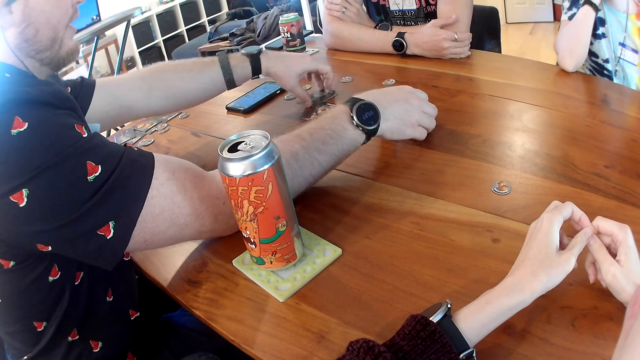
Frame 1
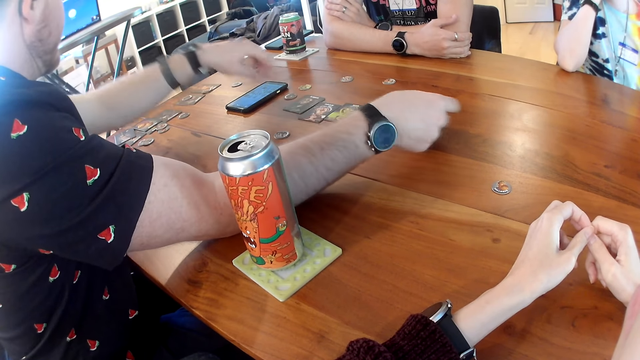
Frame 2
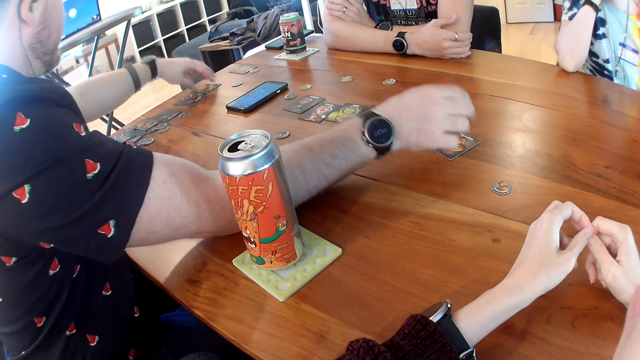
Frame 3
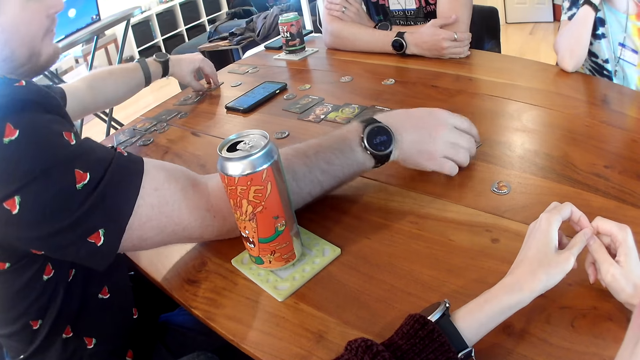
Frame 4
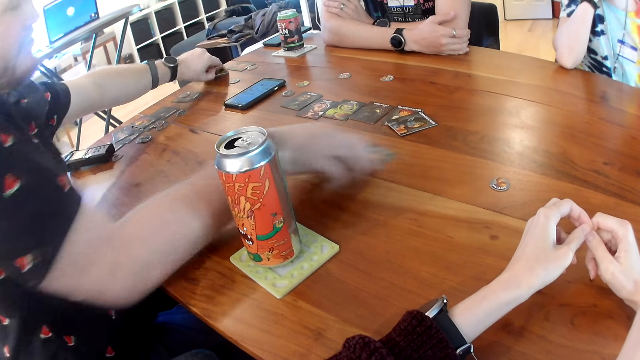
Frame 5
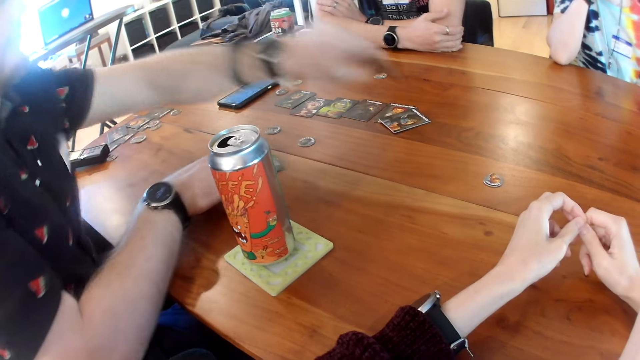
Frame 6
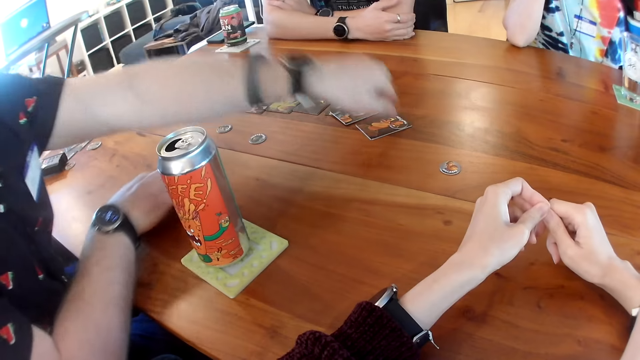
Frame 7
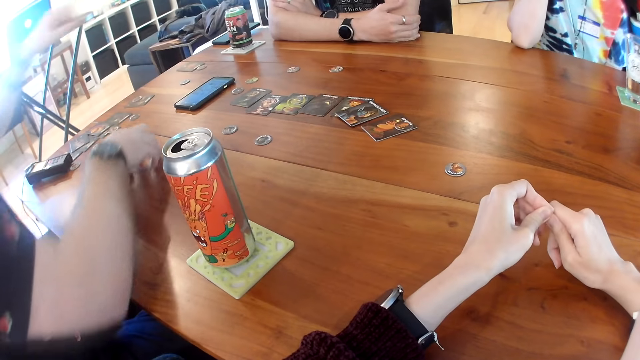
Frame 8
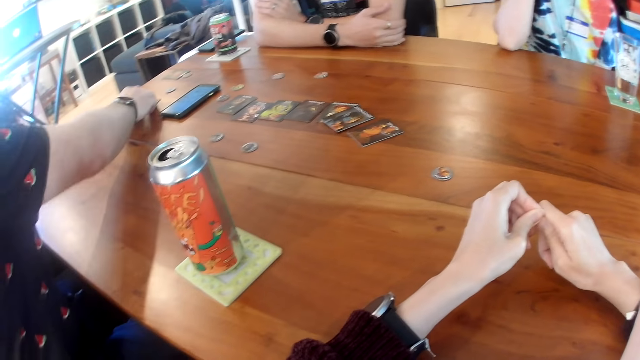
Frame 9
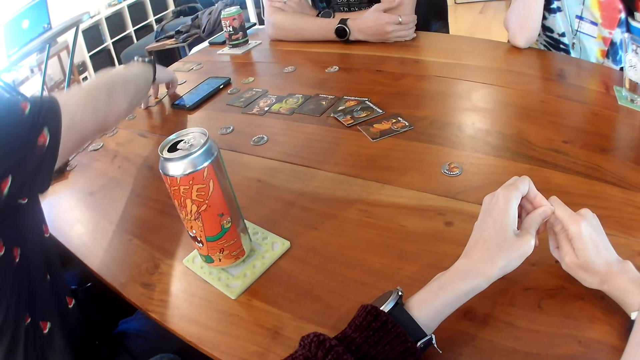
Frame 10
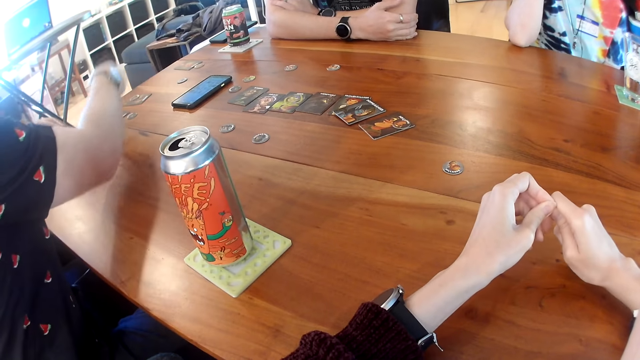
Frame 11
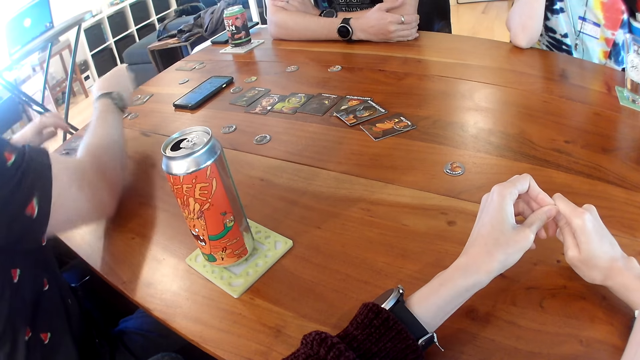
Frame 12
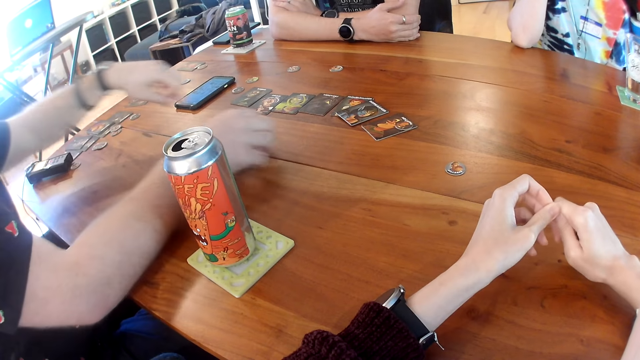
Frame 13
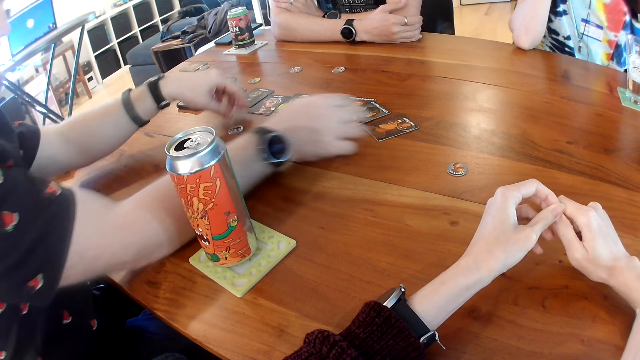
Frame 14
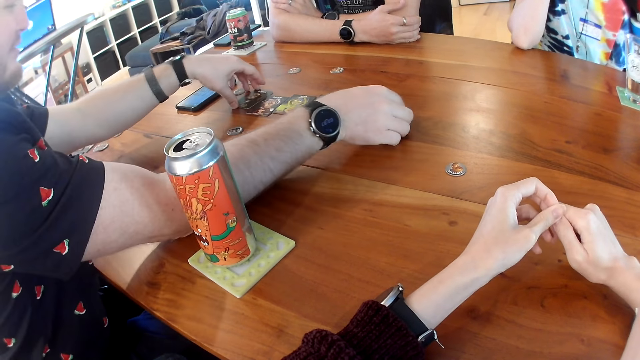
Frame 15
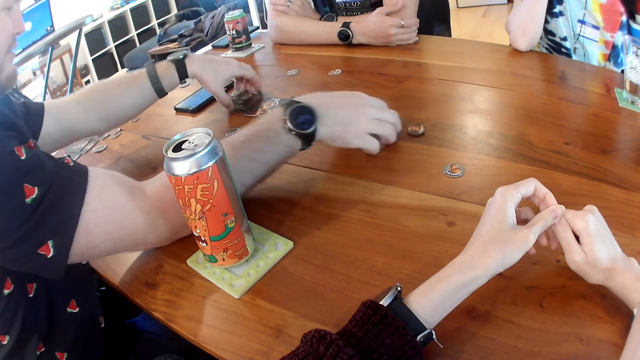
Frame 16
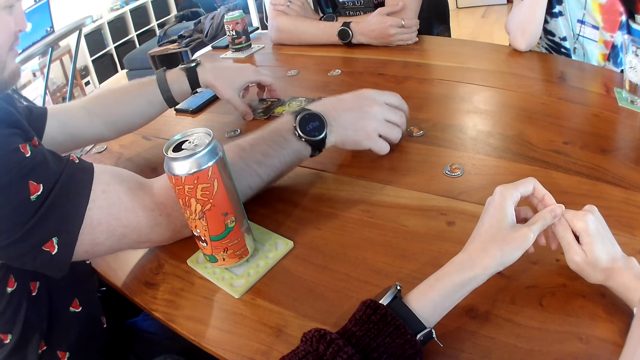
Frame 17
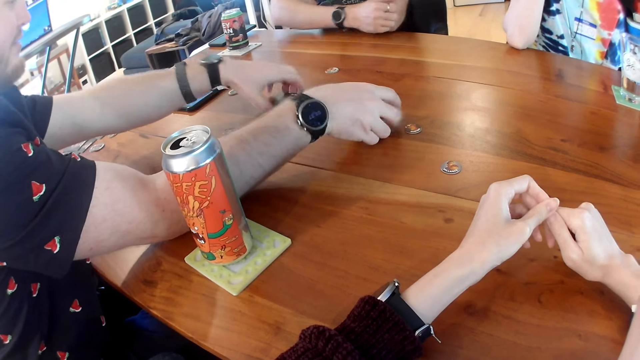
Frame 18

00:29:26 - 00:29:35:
A man moves a card on the table with his right hand. The man picks up a card from the table with his left hand. The man places the card on the table with his left hand. The man picks up the card from the table with his right hand. The man places the card on the table with his right hand. The man gathers the cards on the table with his two hands.

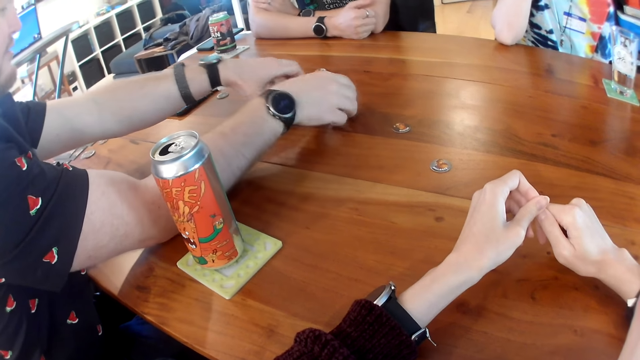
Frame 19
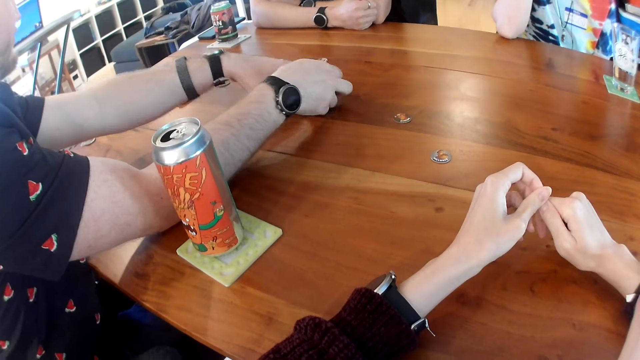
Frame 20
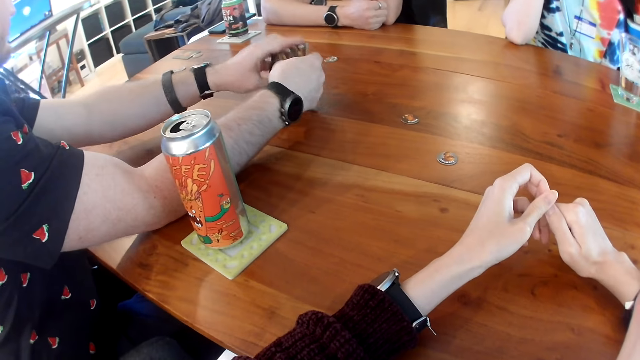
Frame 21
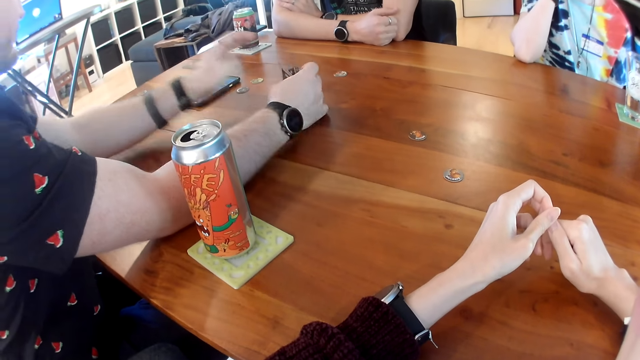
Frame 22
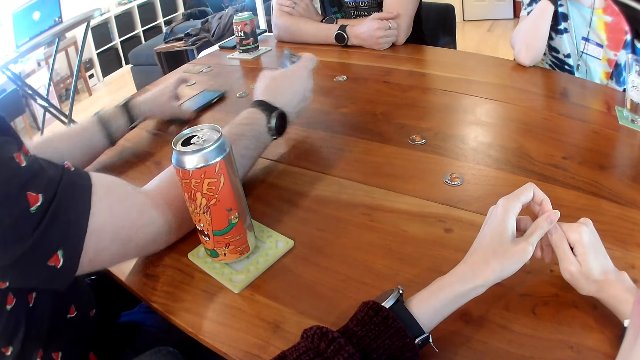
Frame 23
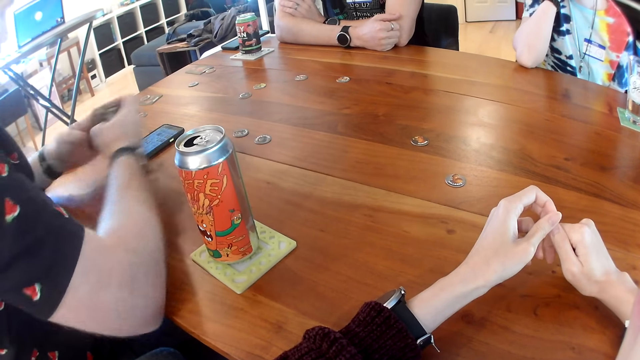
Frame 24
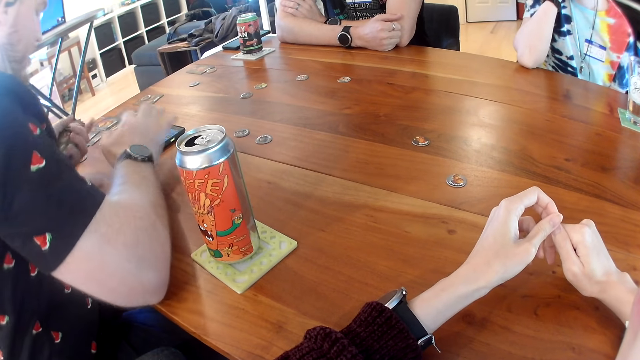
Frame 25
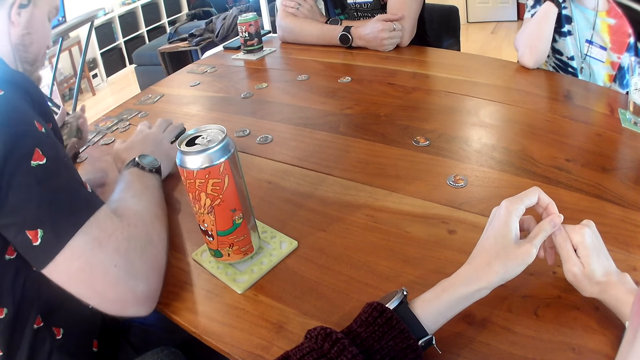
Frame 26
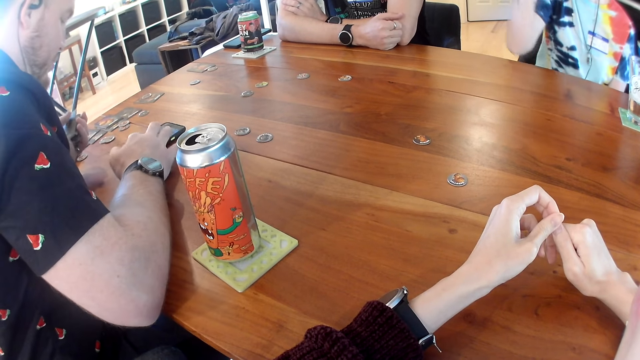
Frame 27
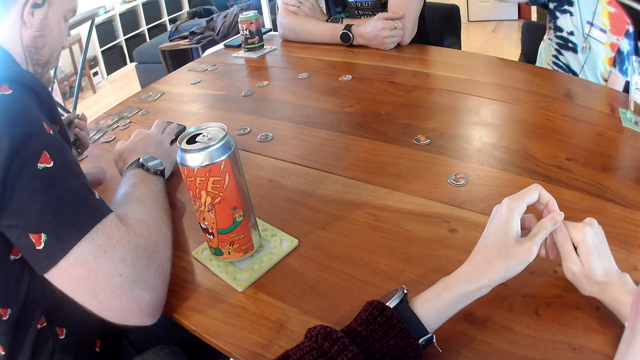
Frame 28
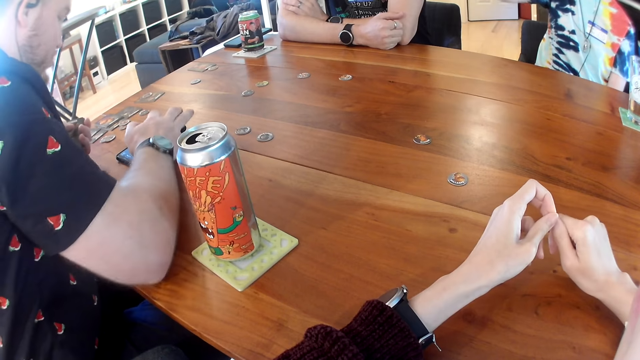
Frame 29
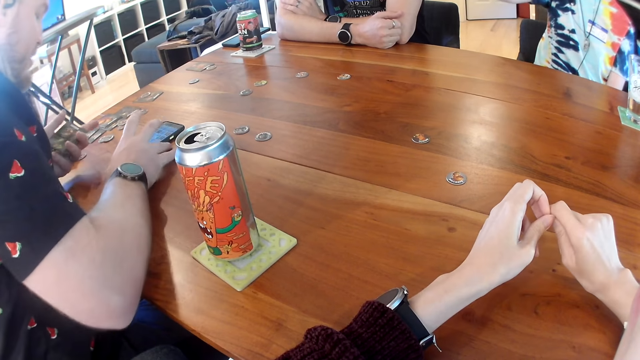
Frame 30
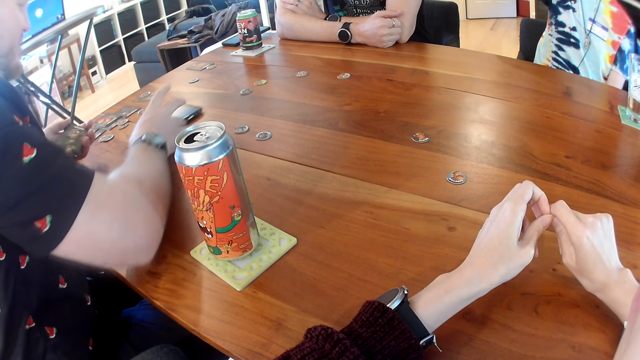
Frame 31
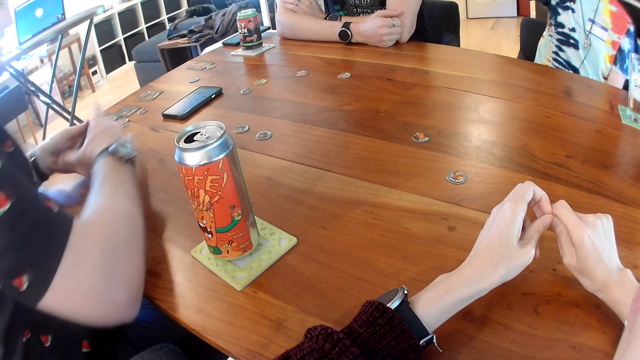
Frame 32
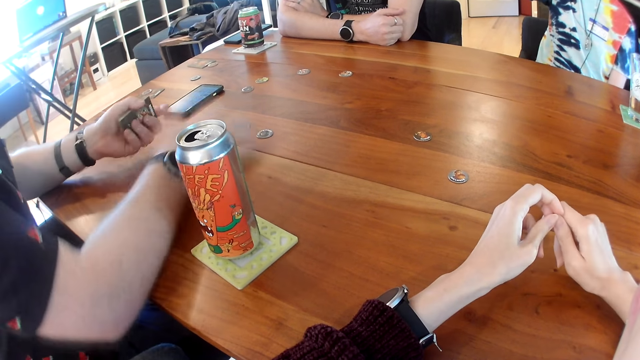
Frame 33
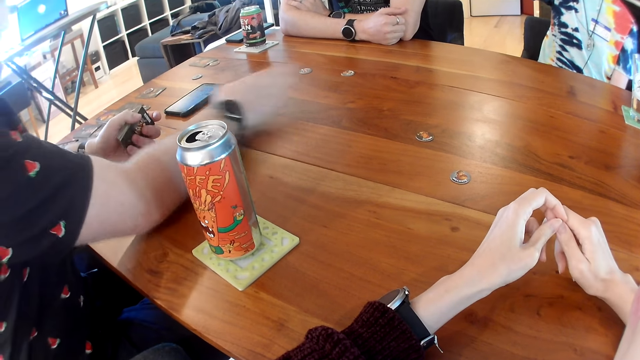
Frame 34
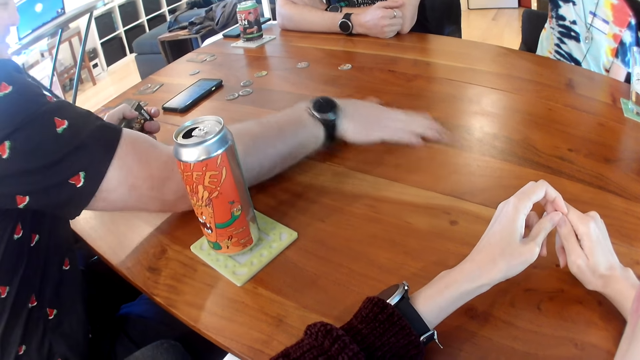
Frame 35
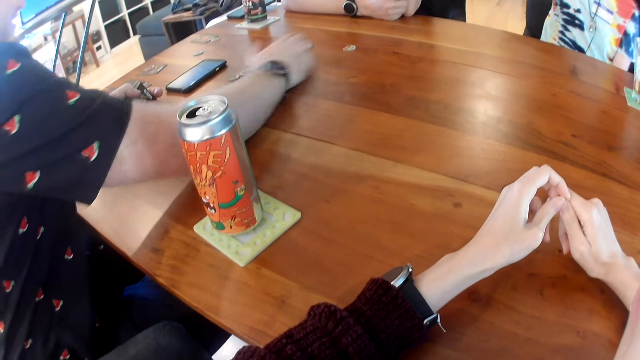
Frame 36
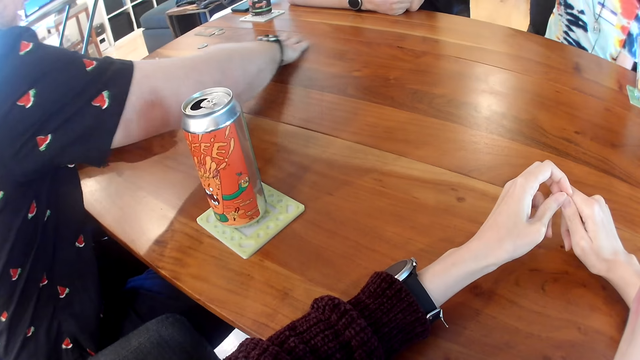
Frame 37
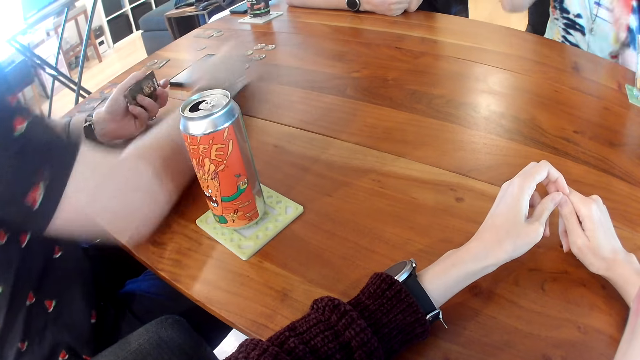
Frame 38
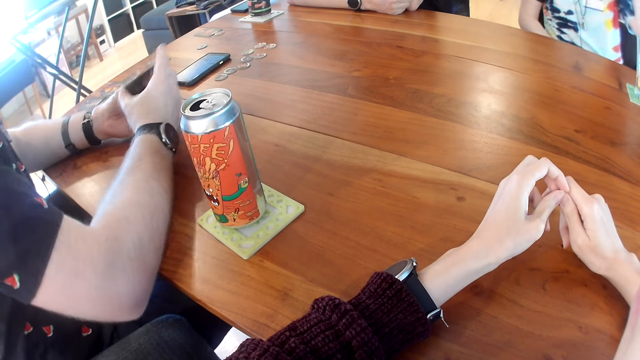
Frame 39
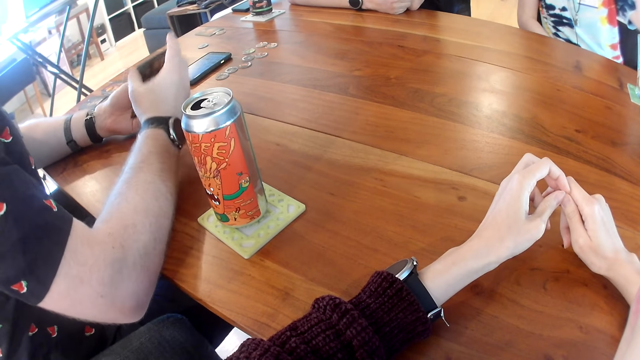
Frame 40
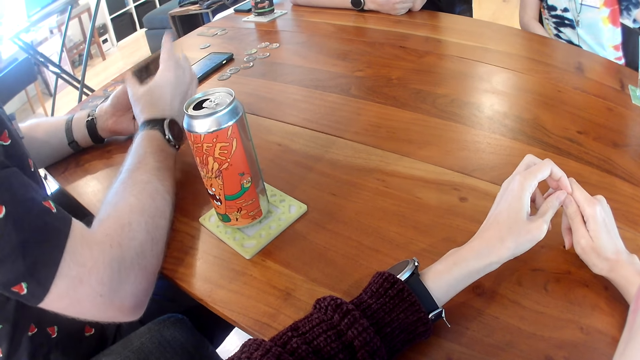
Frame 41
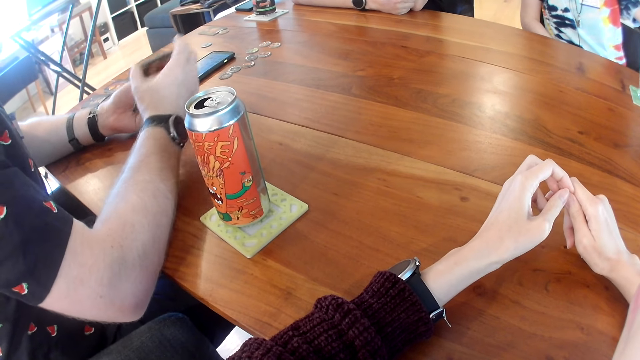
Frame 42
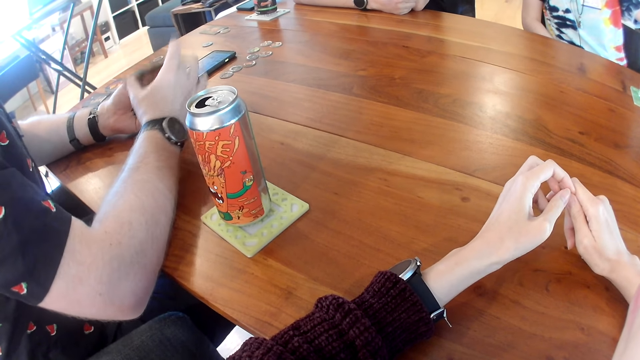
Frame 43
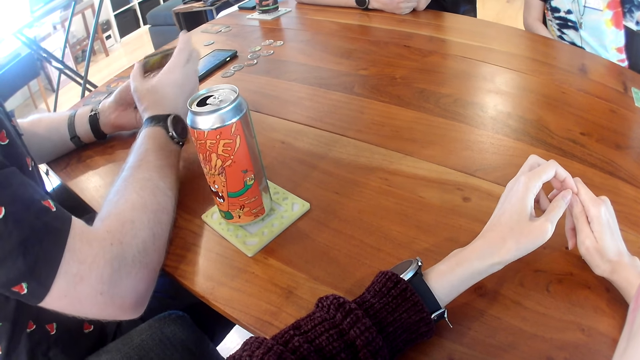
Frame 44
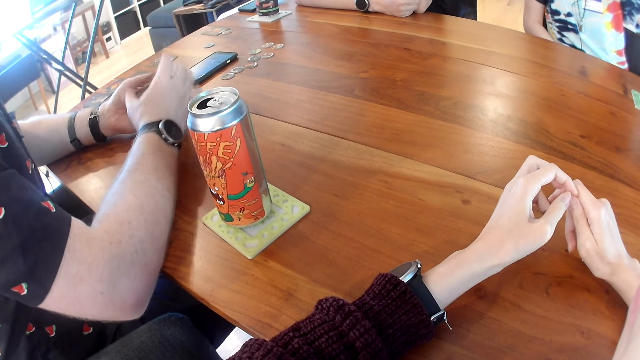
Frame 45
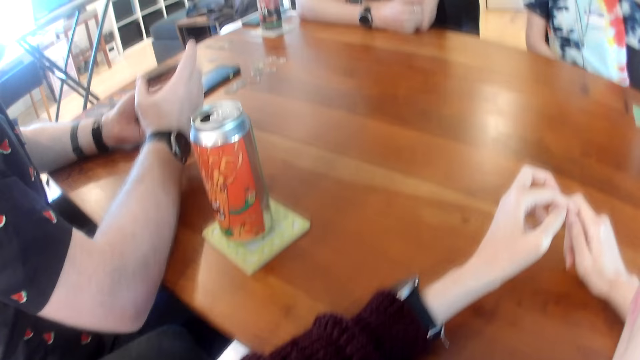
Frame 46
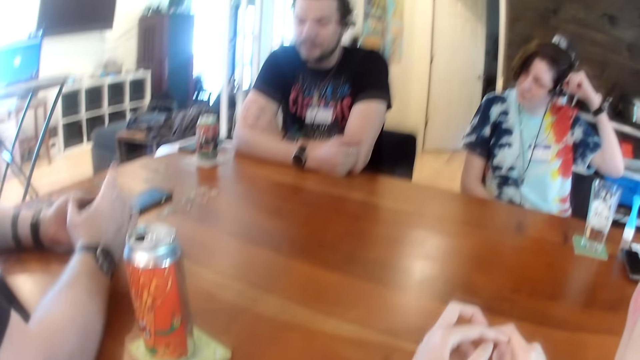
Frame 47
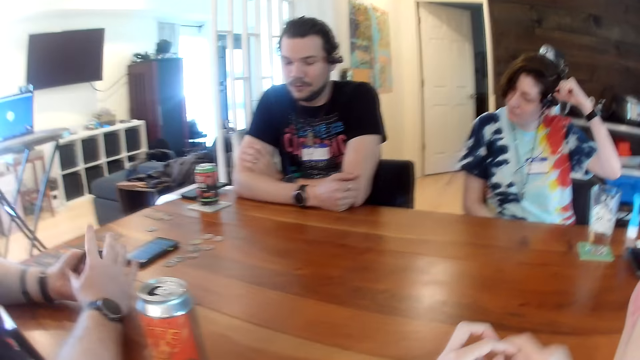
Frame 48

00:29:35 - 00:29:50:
A man picks the cards from the table with both hands. The man adjusts the phone on the table with his left hand. The man passes the cards in his right hand to his left hand. The man operates the phone on the table with his right hand. The man adjusts the phone on the table with his right hand. The man adjusts the tokens on the table with his right hand. The man shuffles the cards with his two hands.
